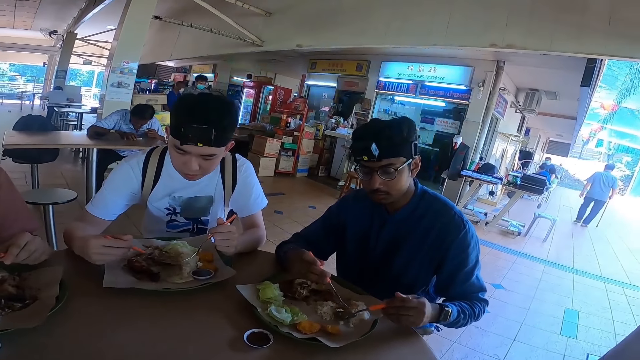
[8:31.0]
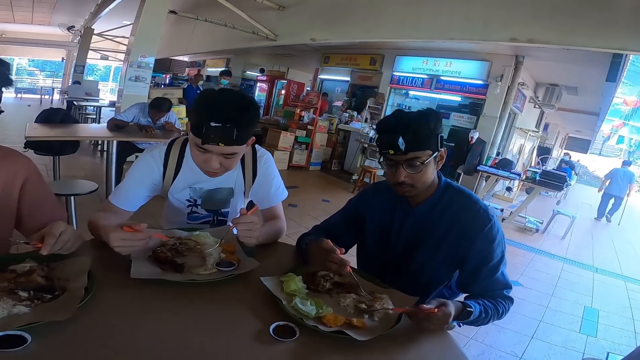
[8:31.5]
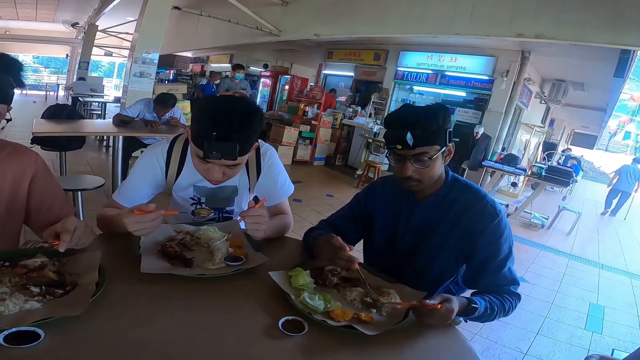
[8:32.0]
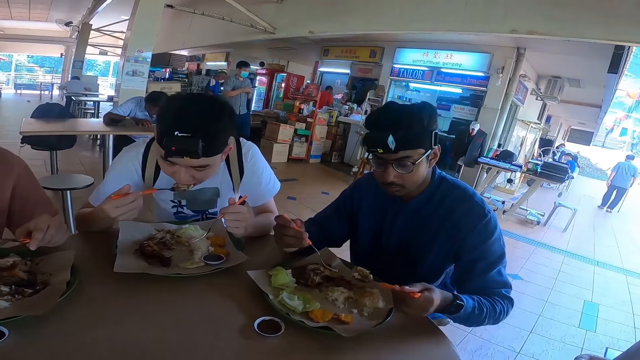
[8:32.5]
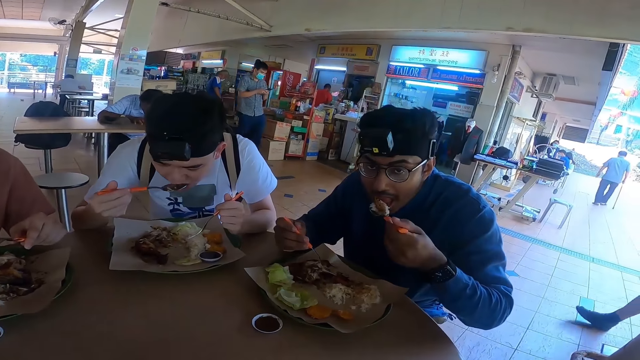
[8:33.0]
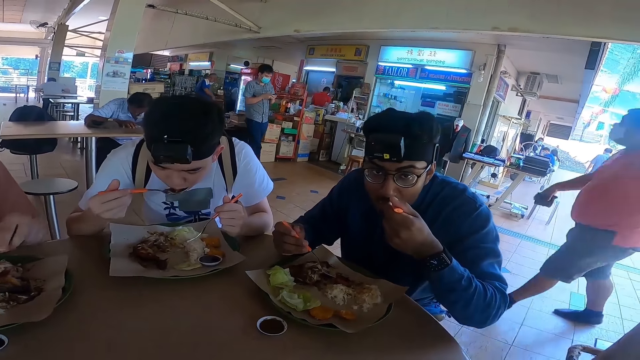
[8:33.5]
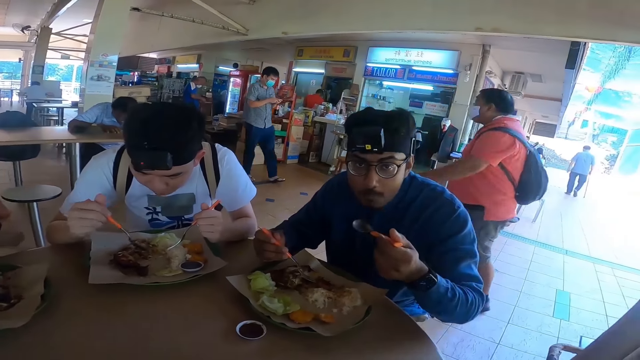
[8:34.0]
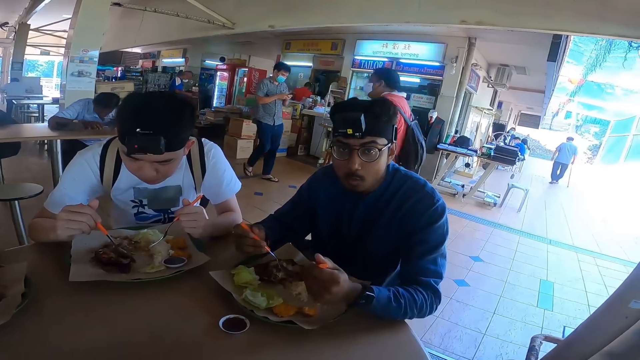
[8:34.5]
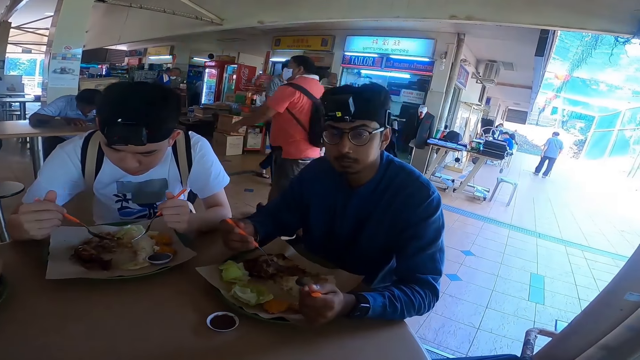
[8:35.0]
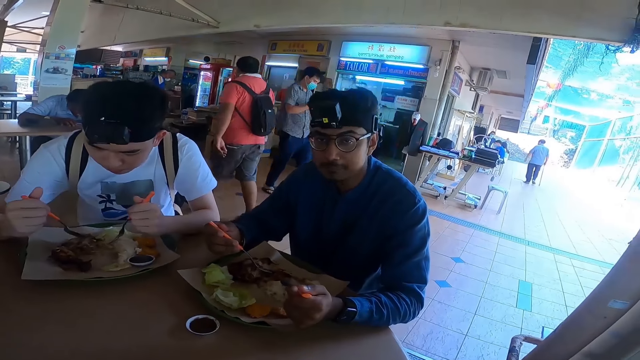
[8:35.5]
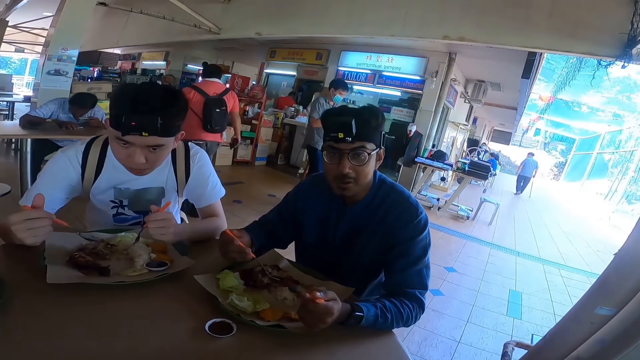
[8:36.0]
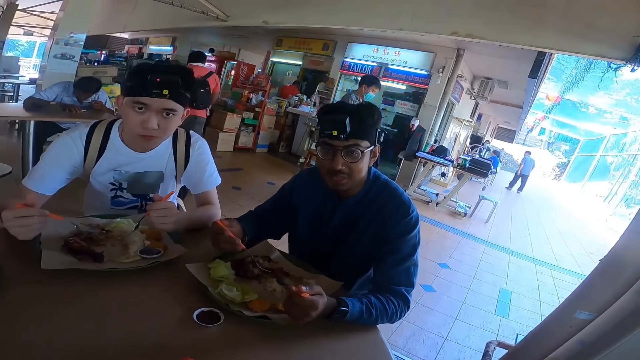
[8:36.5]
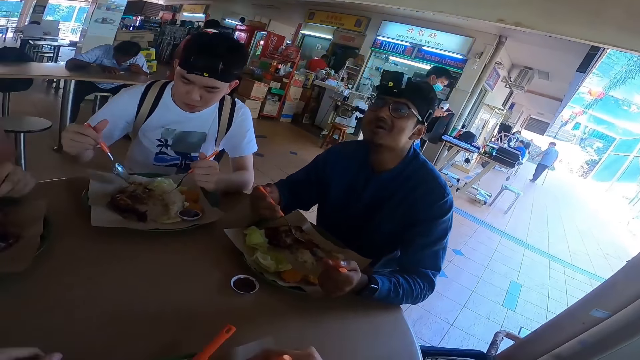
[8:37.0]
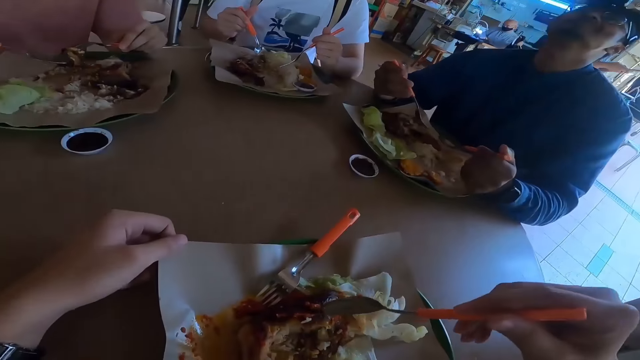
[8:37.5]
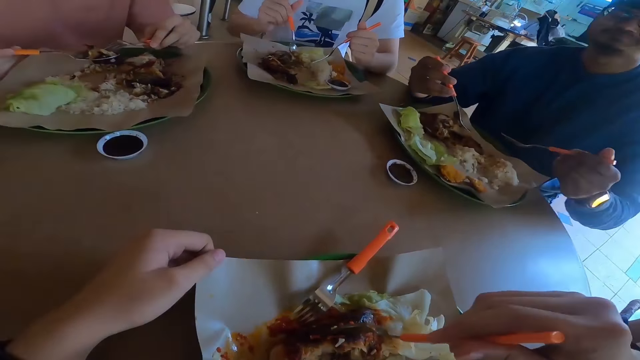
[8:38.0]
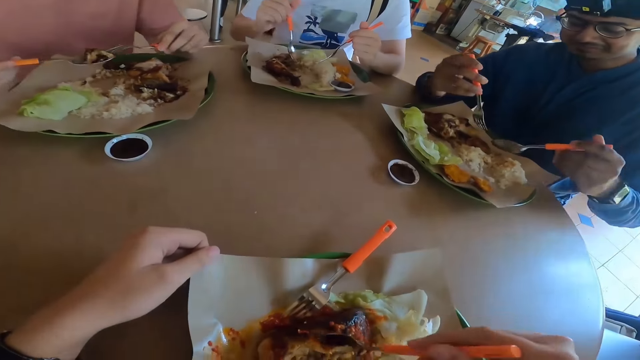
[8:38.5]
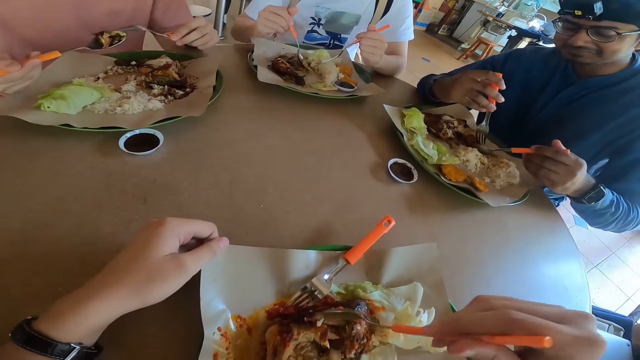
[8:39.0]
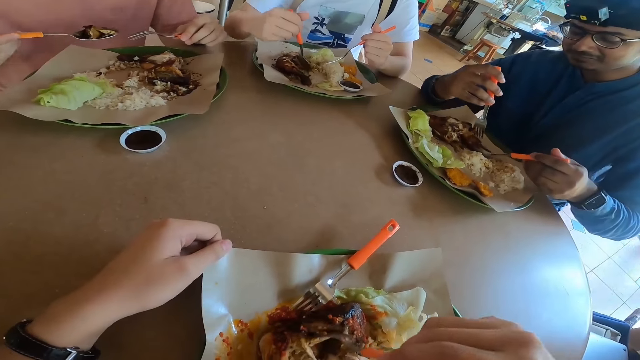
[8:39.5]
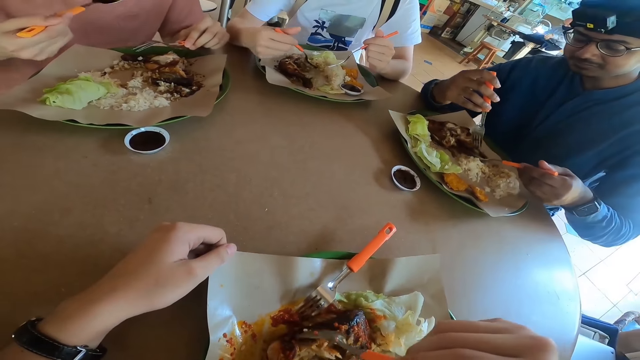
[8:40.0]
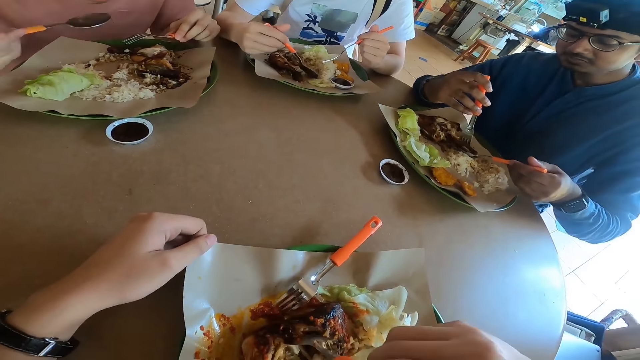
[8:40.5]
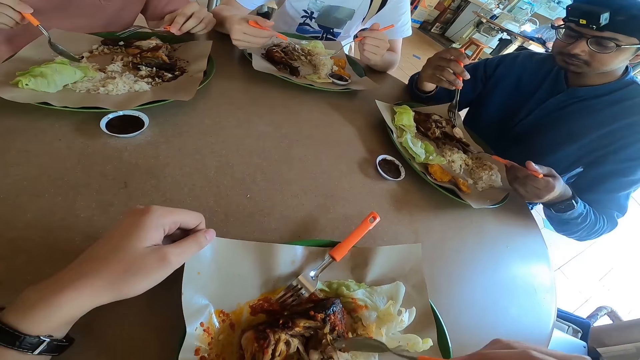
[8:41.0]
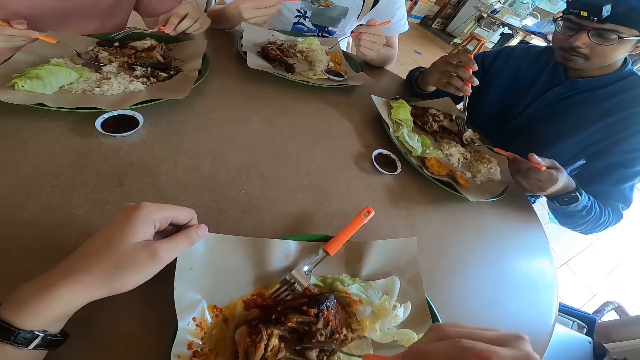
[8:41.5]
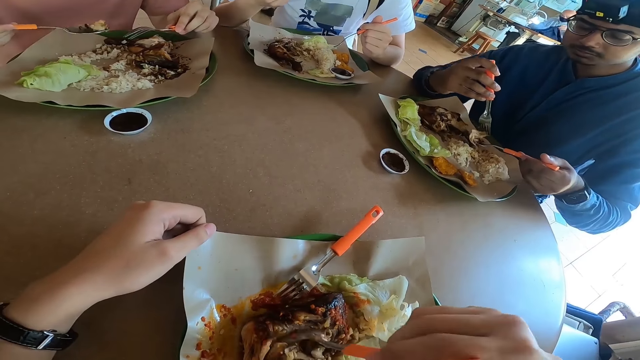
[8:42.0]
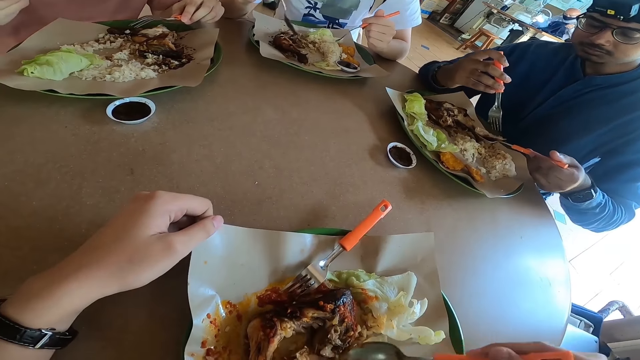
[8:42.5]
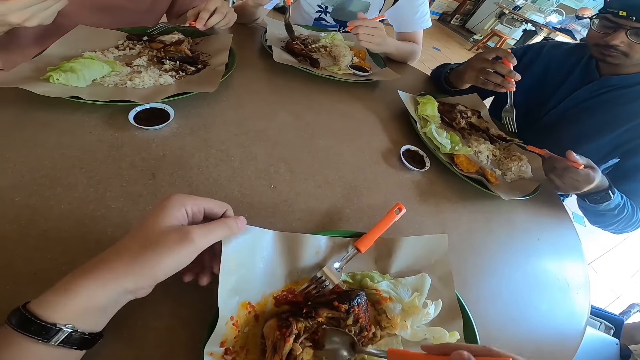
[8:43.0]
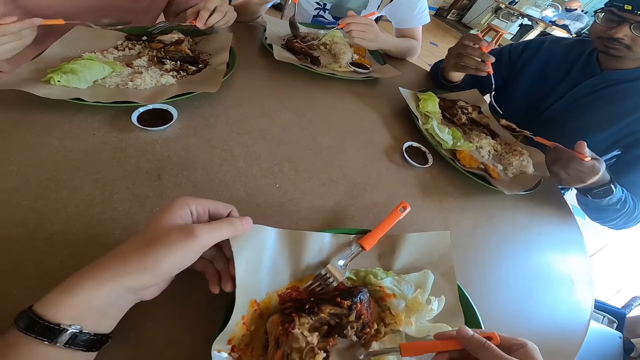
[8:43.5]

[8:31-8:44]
A person is eating. Another person is nodding. The camera wearer is focusing on the food.

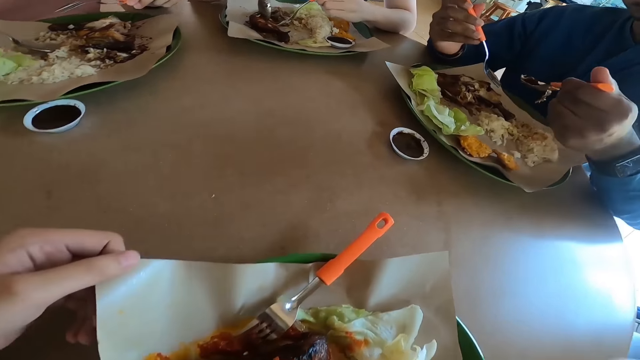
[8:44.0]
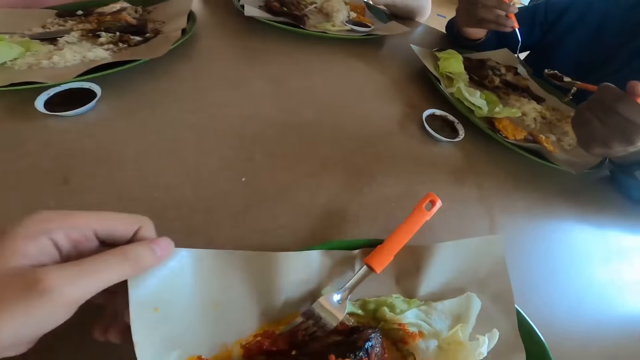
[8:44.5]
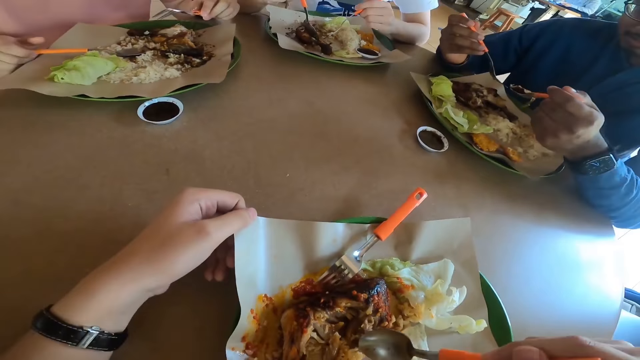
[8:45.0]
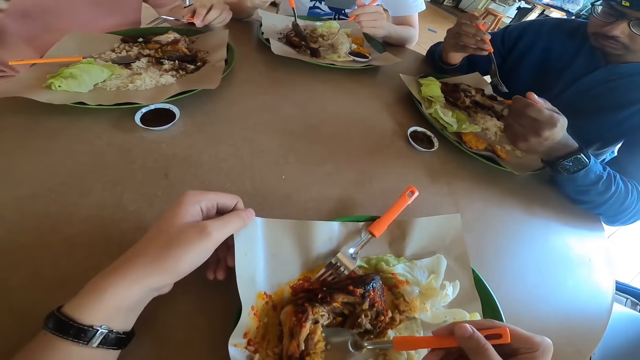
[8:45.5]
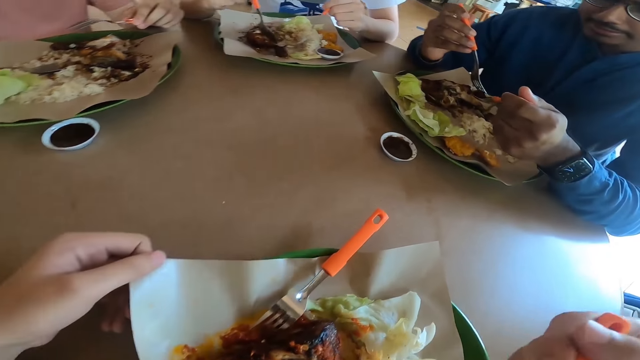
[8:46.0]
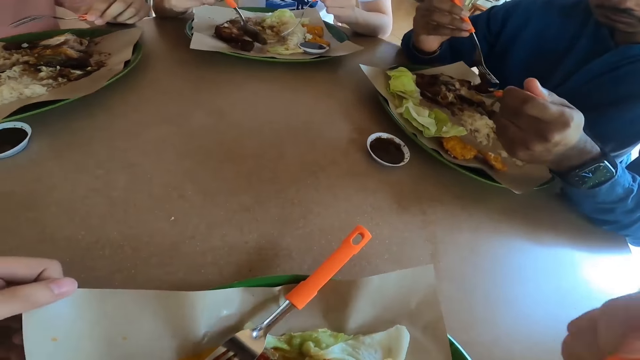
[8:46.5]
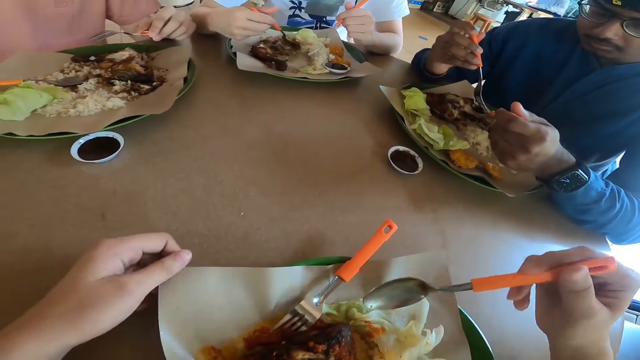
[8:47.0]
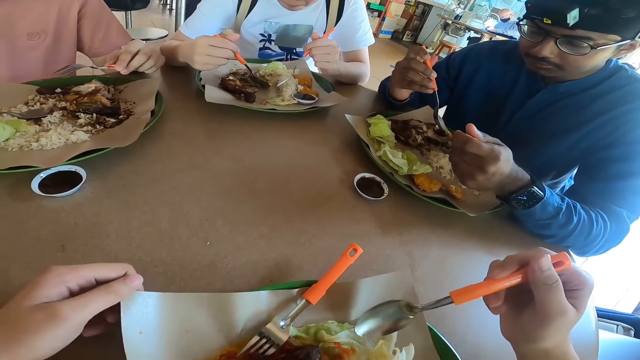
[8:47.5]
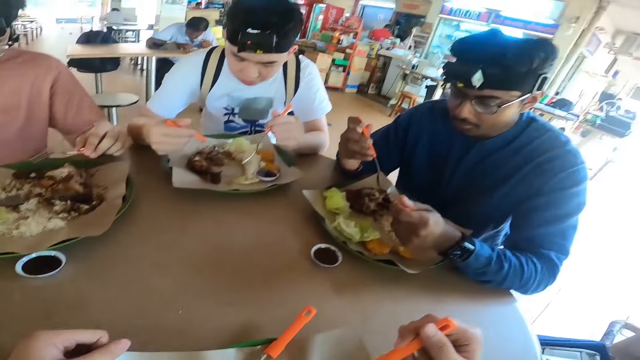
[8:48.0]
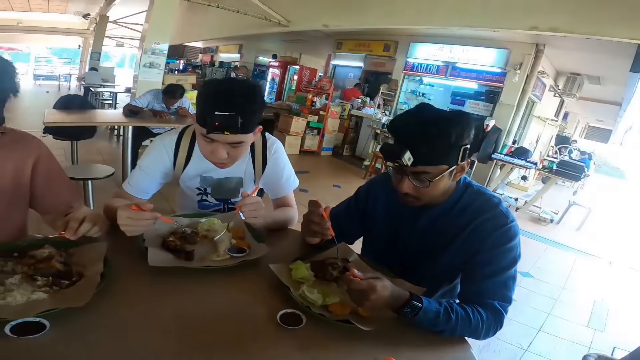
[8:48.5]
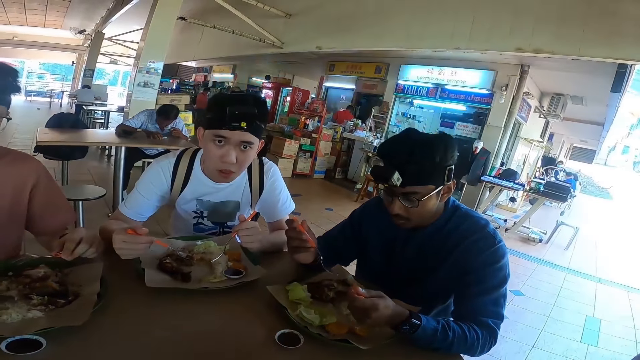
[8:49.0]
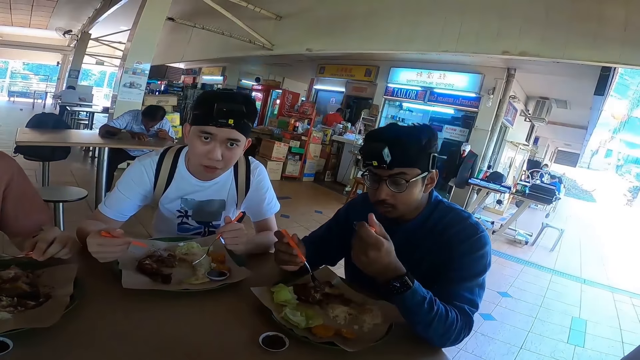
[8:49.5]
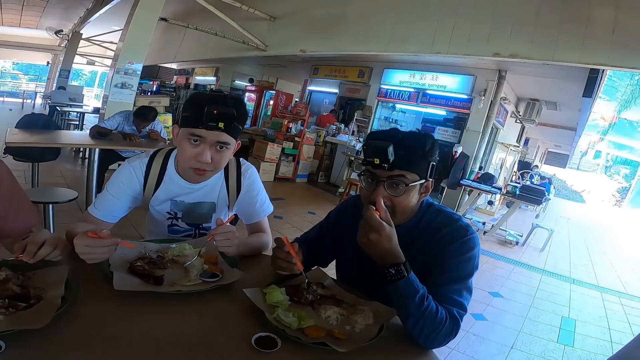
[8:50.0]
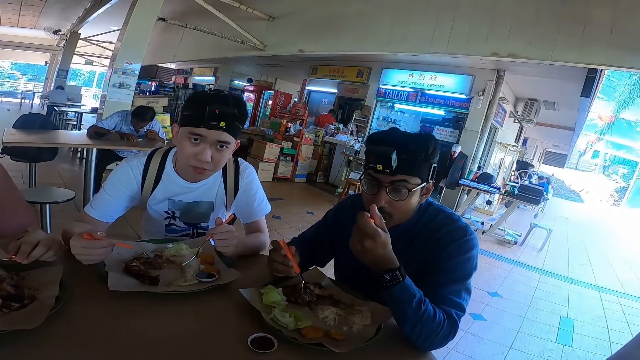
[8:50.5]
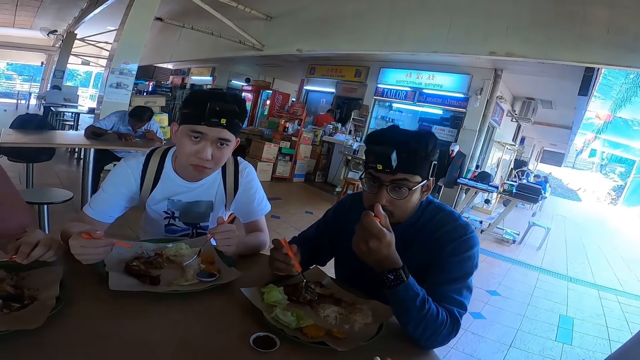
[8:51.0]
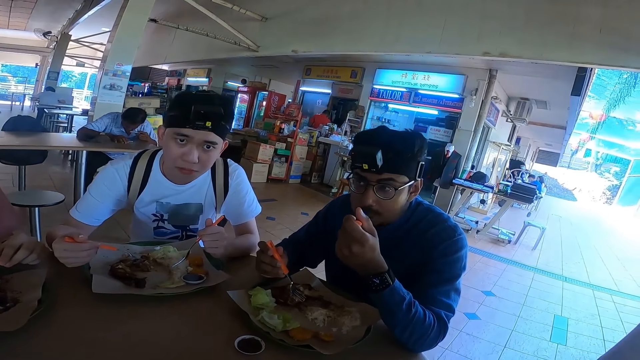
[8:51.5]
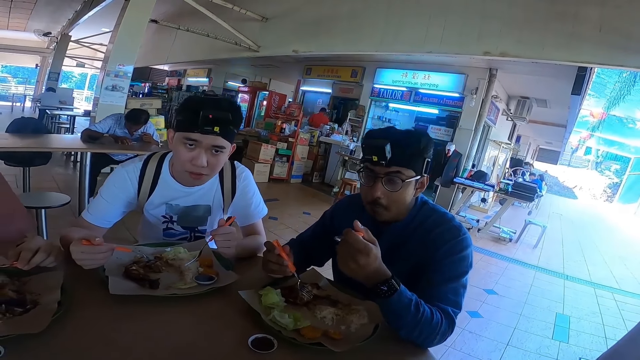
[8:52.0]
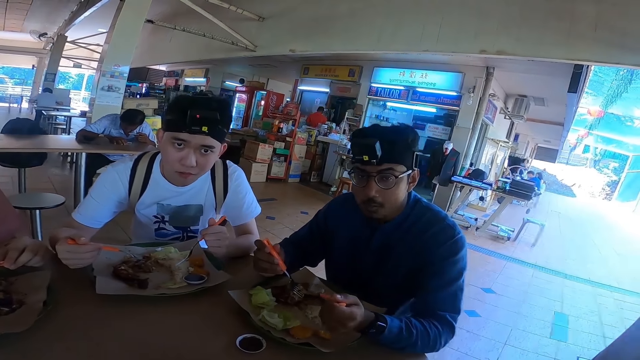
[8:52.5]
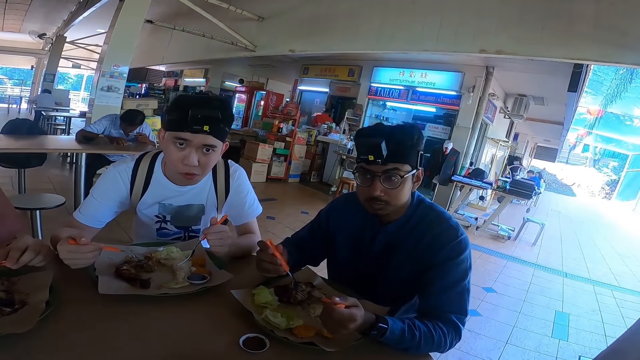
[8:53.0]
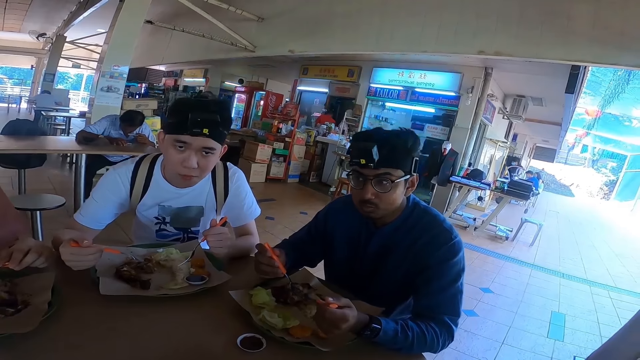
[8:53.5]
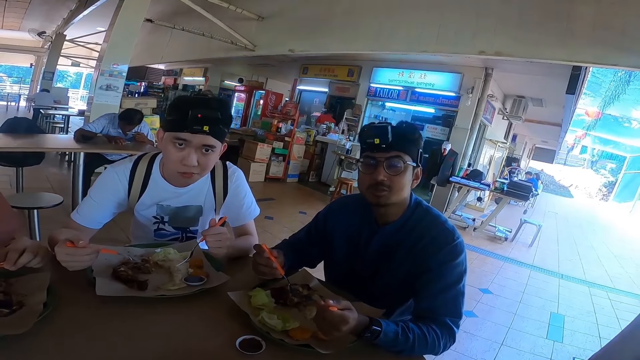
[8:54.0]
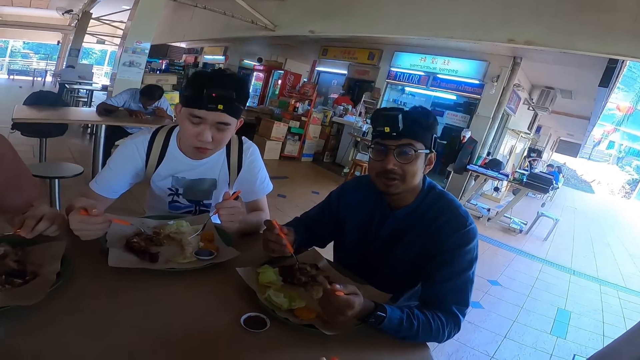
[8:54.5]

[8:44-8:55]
Someone is looking at the camera wearer.
